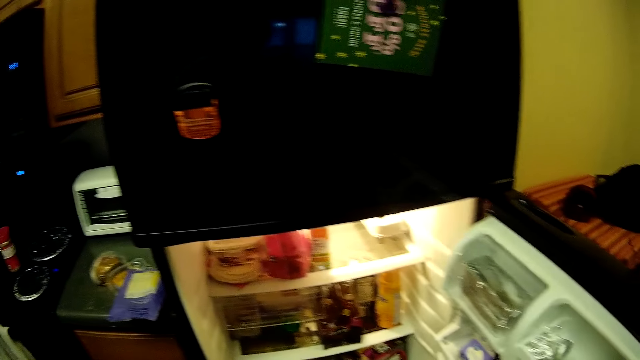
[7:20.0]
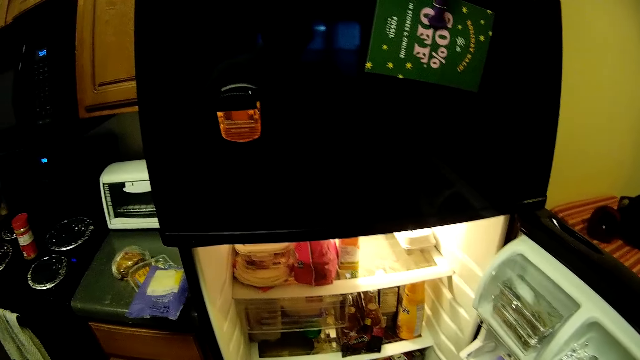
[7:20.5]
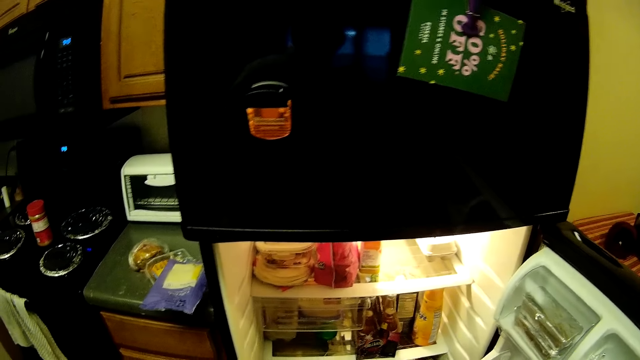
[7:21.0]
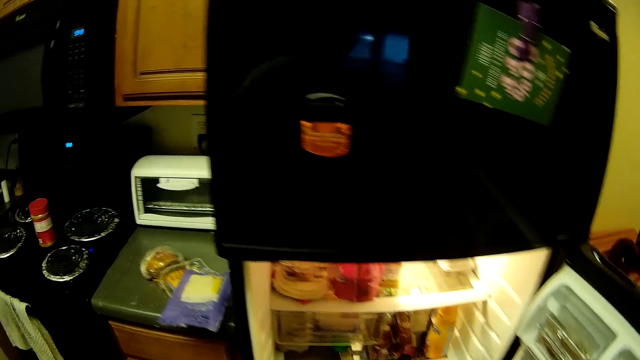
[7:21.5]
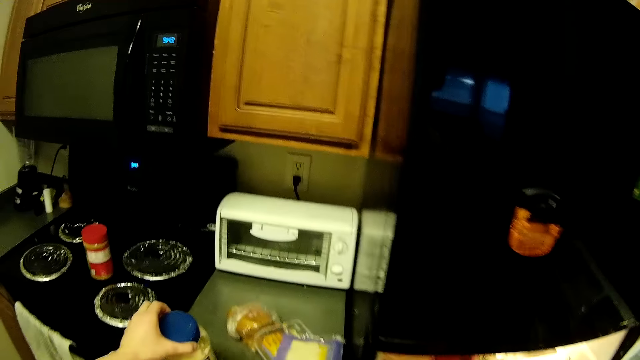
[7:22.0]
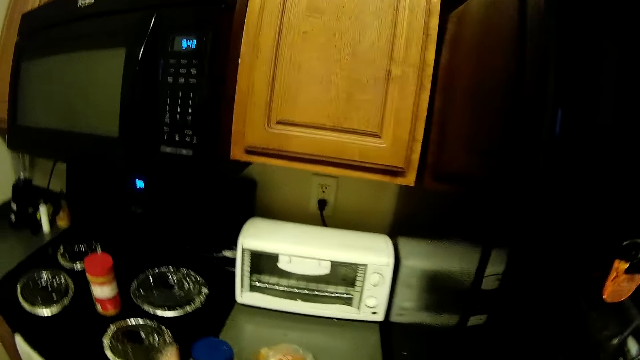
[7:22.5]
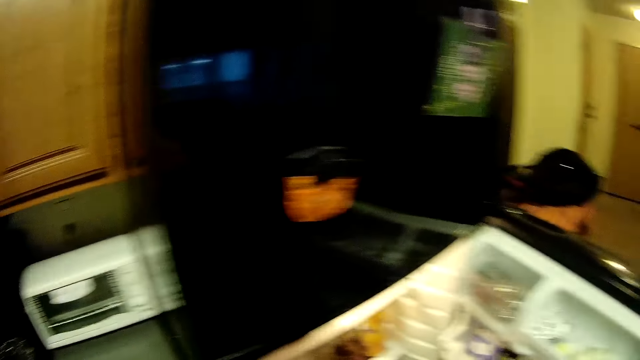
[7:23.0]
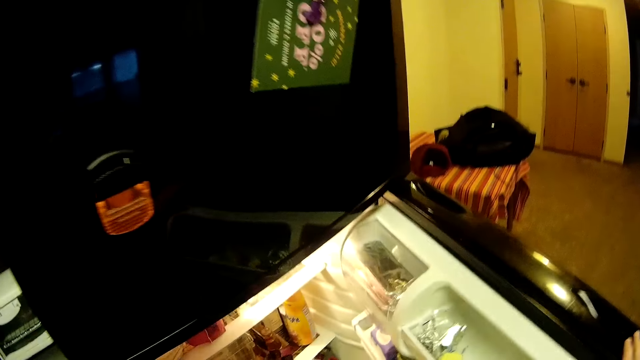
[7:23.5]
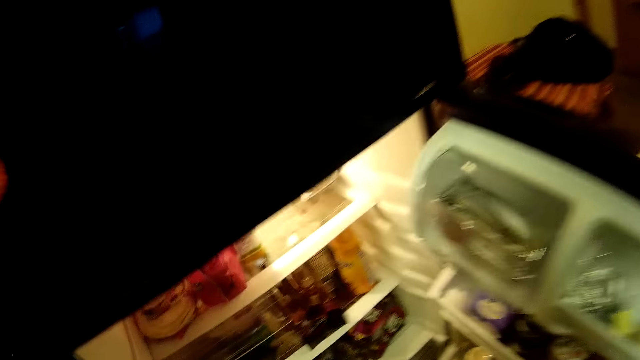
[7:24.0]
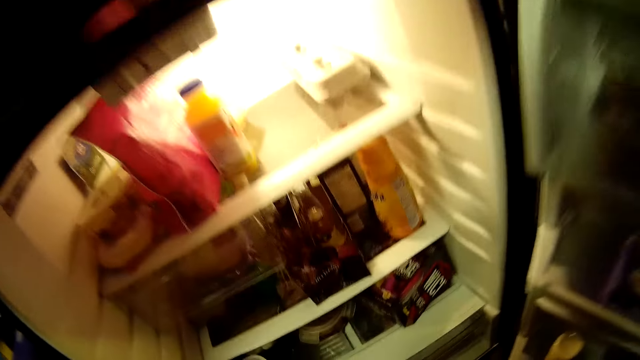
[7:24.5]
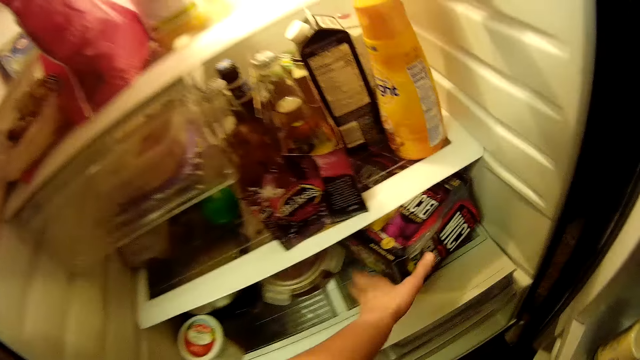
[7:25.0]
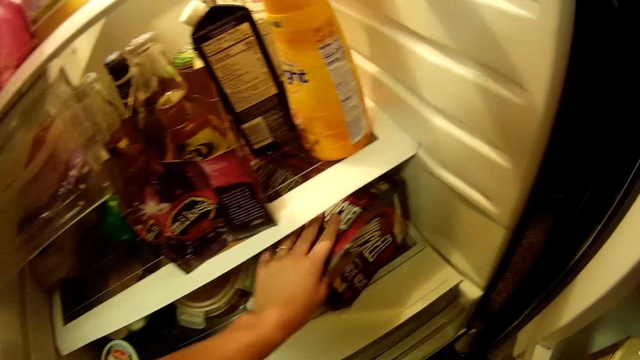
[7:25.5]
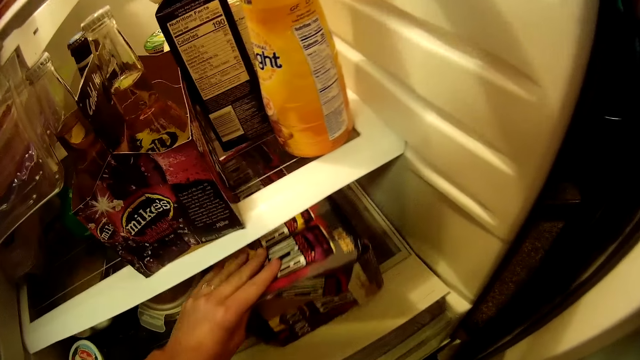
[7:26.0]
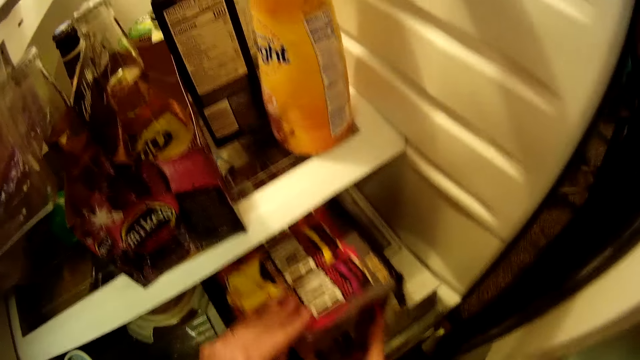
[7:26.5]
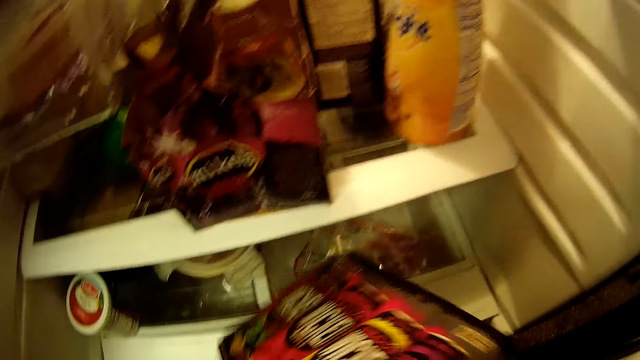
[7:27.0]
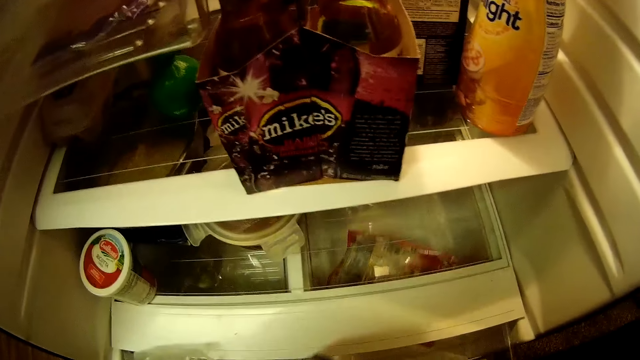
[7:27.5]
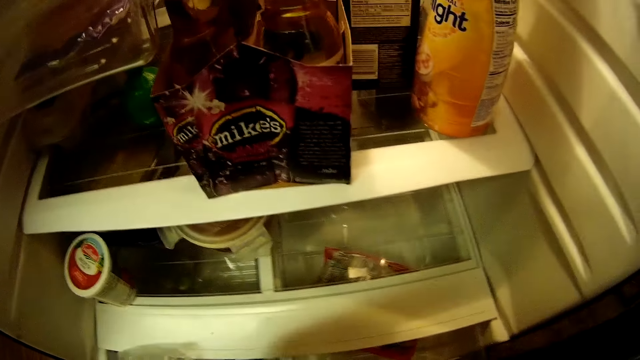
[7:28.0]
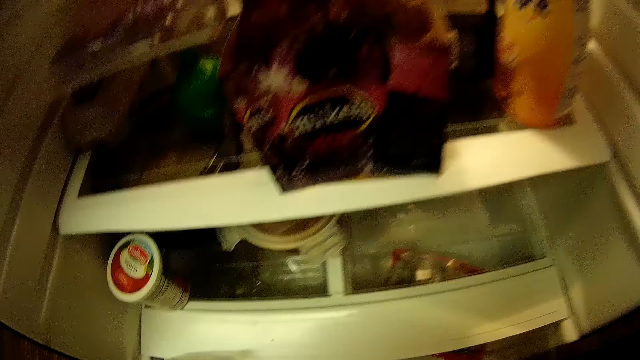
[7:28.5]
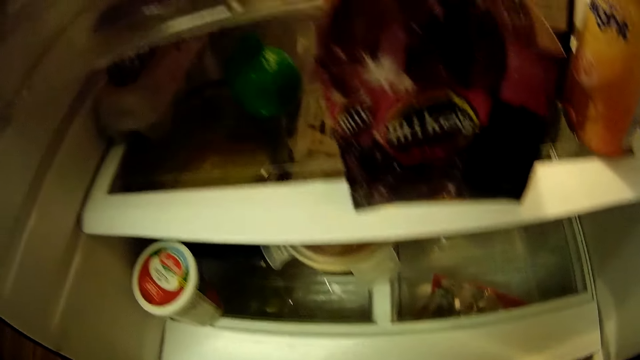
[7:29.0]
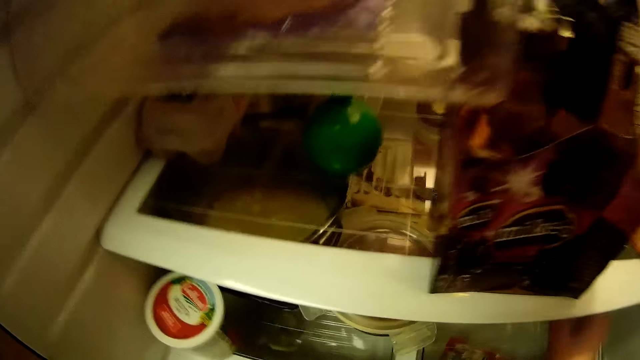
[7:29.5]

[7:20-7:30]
The camera wearer stares at the fridge. They drop jam on the kitchen top. They move a paper box and a third container from the top of the refrigerator to the top of the kitchen slab. They pick a box from the fridge.

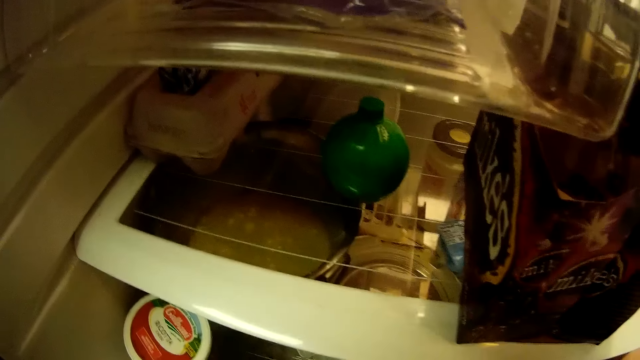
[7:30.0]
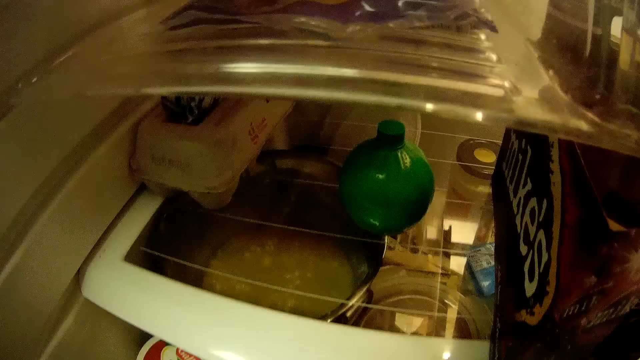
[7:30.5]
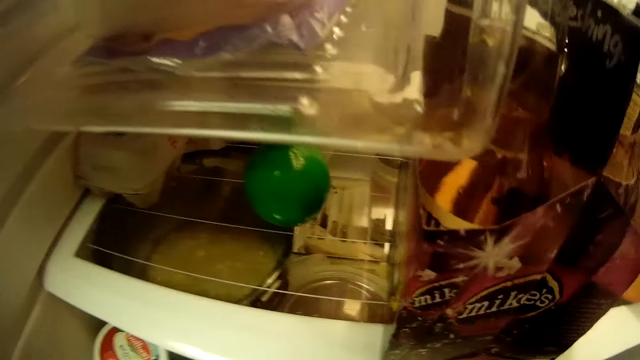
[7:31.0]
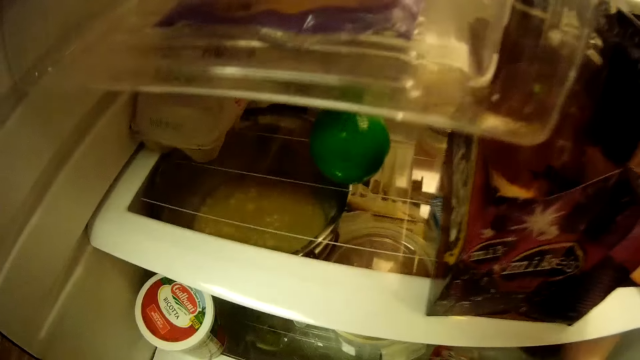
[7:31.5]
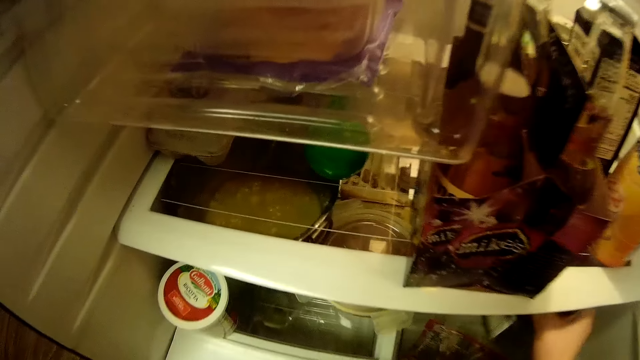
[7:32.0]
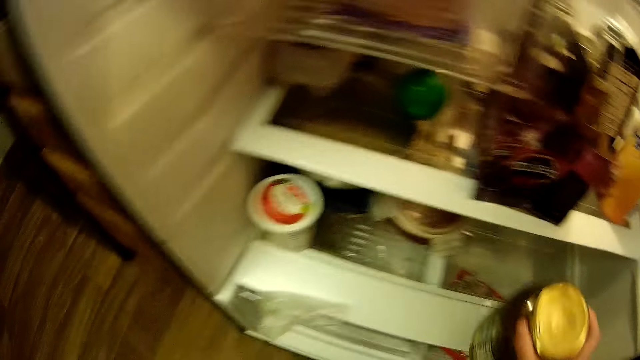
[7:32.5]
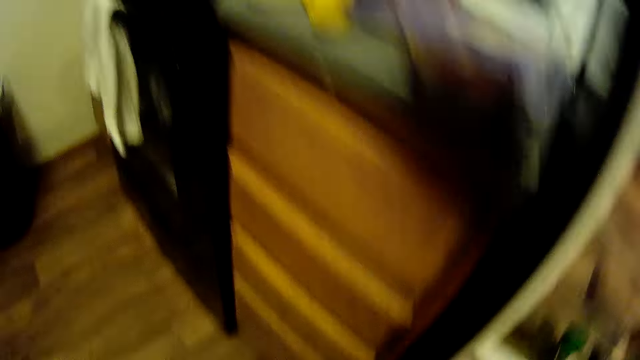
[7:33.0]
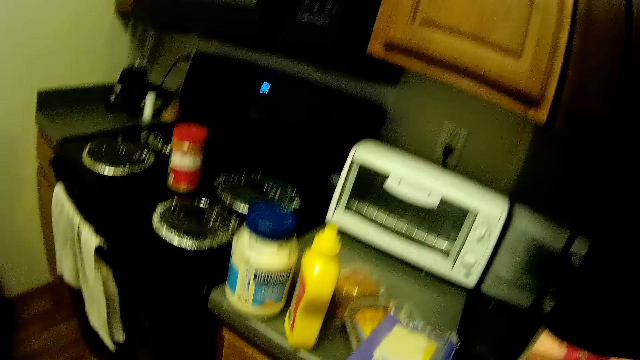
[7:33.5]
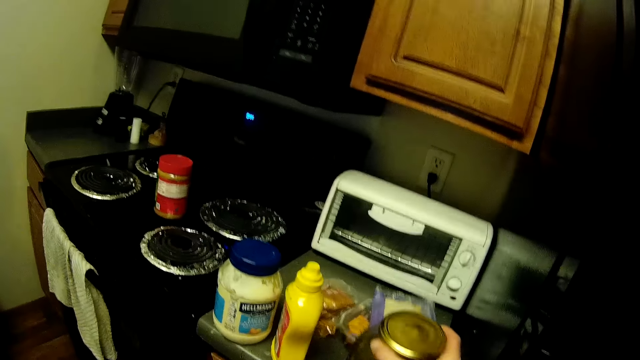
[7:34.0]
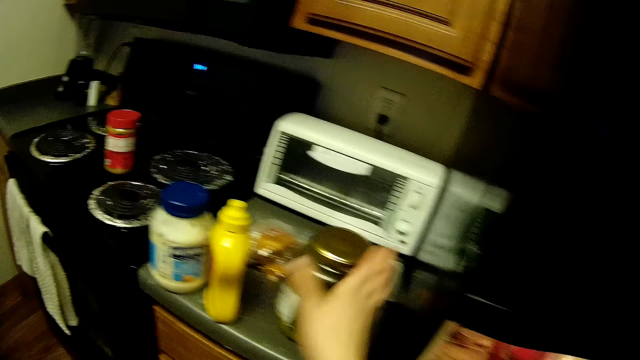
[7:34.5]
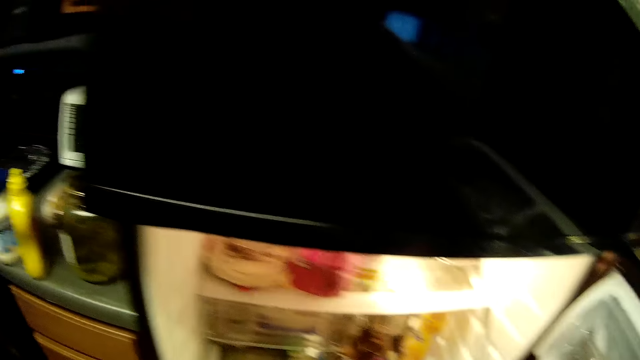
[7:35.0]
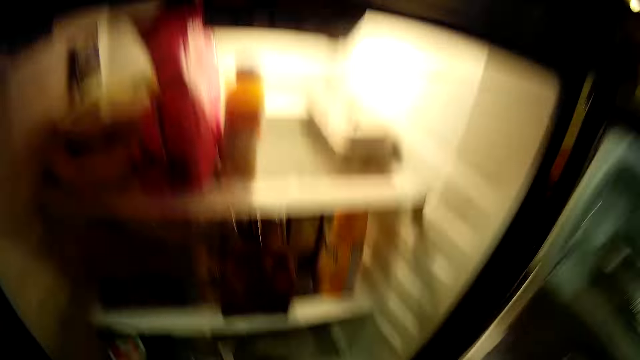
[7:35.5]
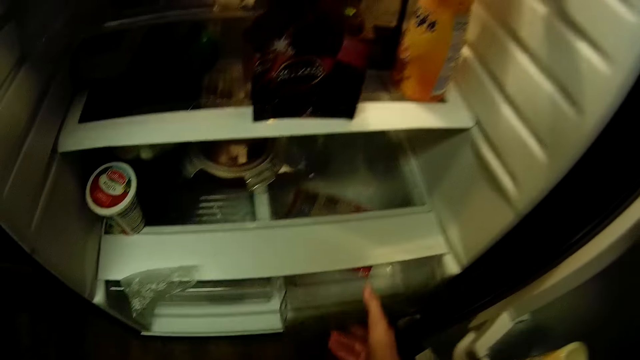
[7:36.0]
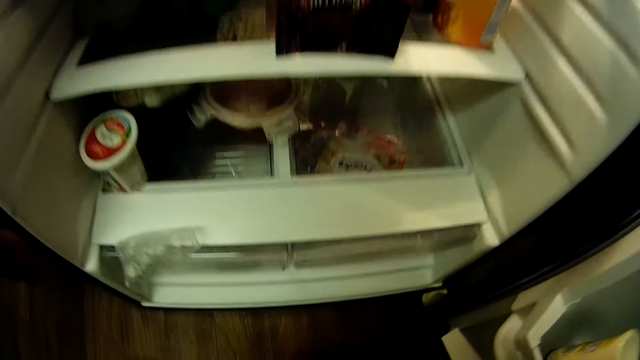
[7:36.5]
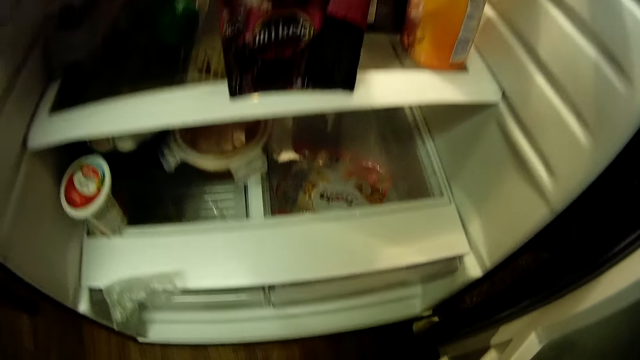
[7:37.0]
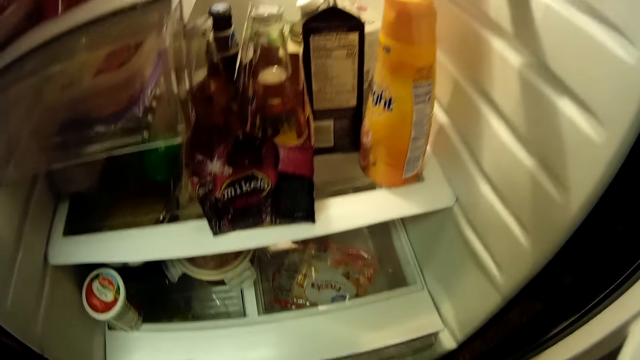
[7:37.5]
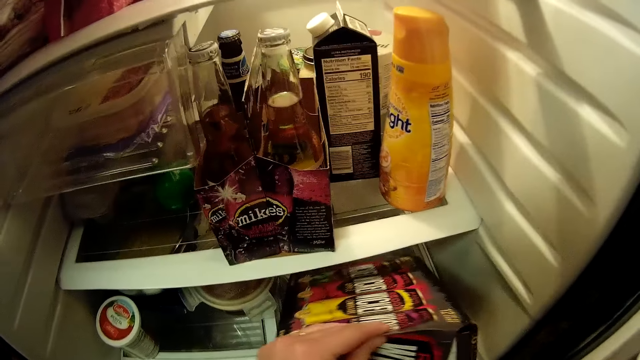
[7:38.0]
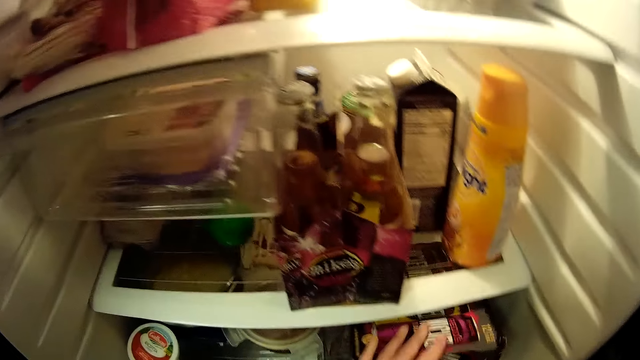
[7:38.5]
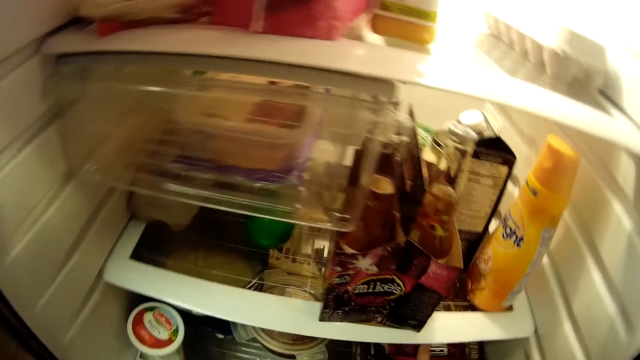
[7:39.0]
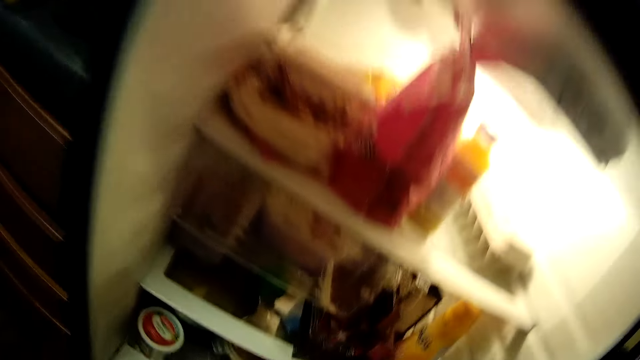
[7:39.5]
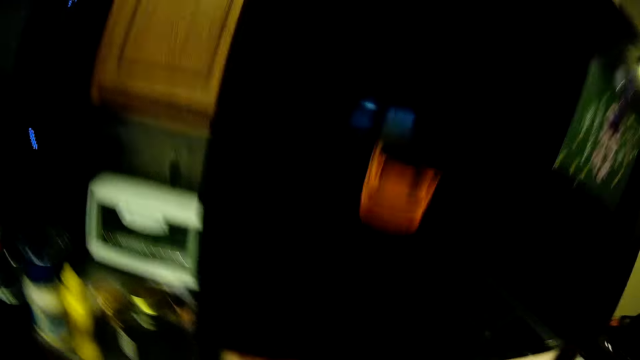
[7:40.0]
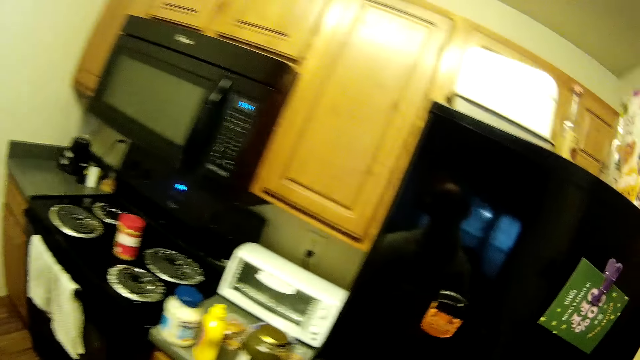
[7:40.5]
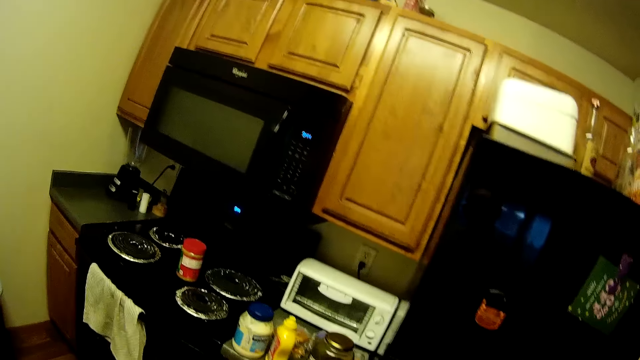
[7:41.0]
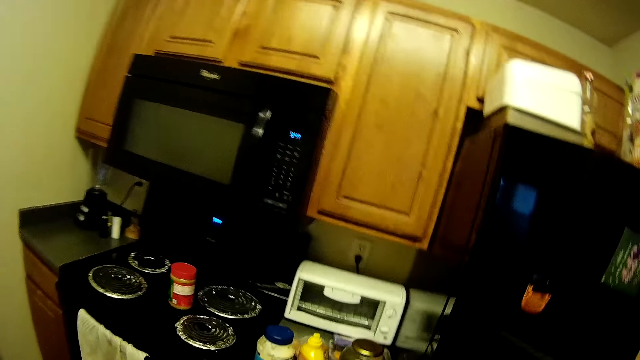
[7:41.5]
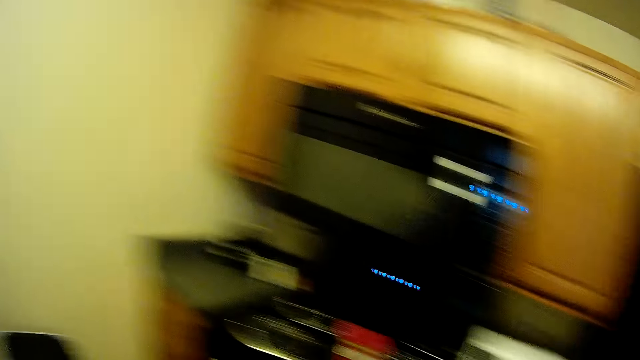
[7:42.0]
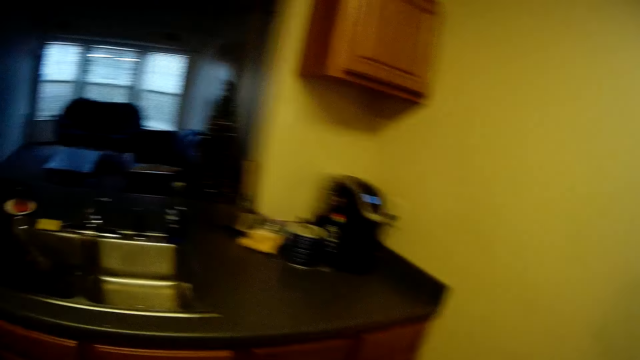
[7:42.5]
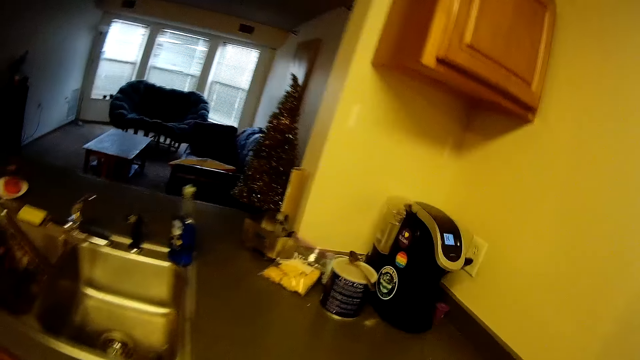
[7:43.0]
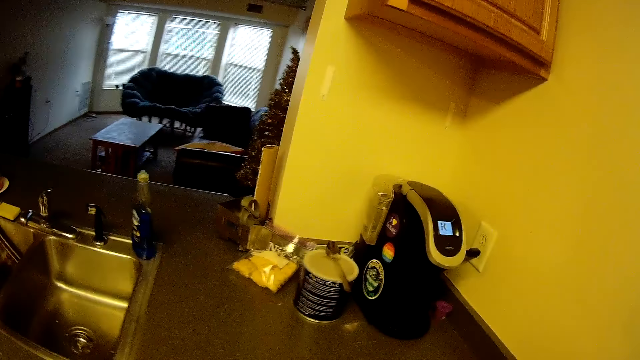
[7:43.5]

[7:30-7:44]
The camera wearer stares at the fridge. They pick something from the fridge and drop something on the kitchen top. They put the paper box back into the refrigerator. They drop something in the fridge. They walk towards the kitchen sink. They look around the room.
